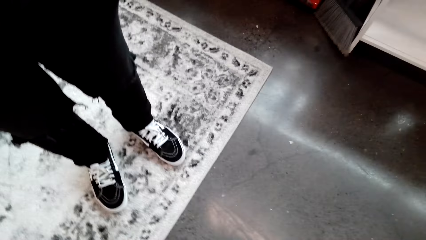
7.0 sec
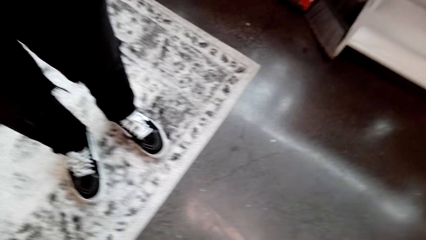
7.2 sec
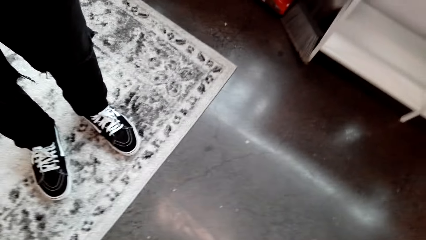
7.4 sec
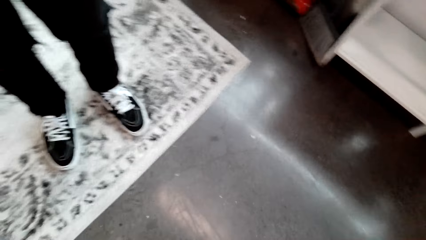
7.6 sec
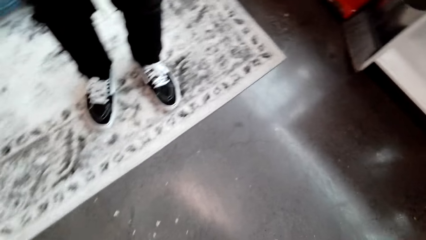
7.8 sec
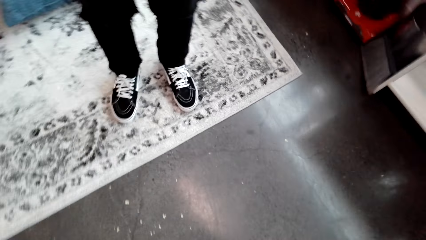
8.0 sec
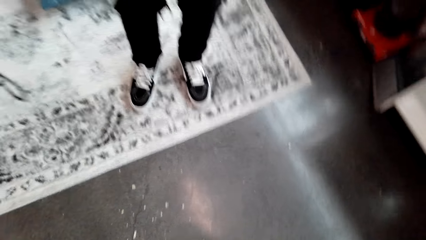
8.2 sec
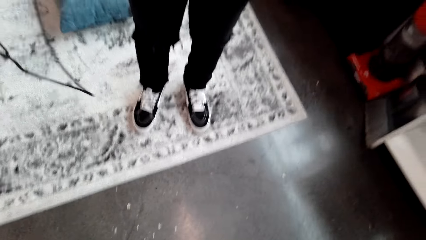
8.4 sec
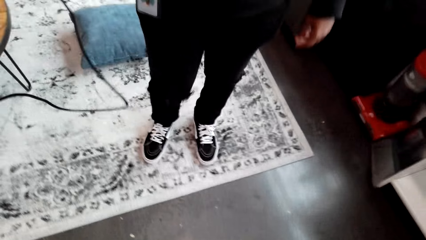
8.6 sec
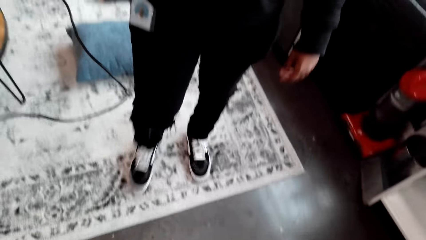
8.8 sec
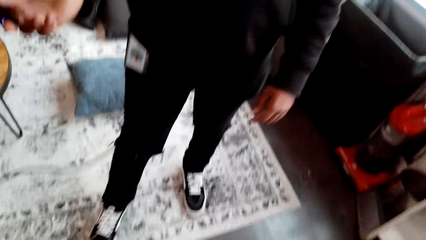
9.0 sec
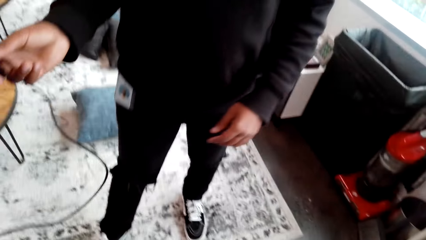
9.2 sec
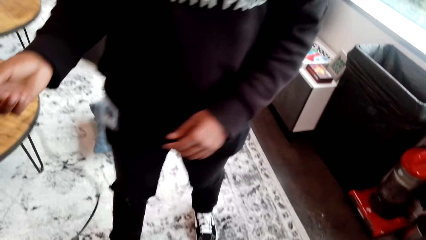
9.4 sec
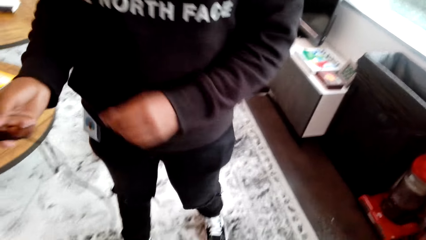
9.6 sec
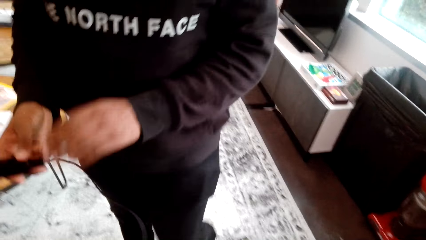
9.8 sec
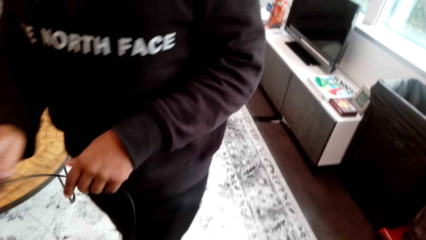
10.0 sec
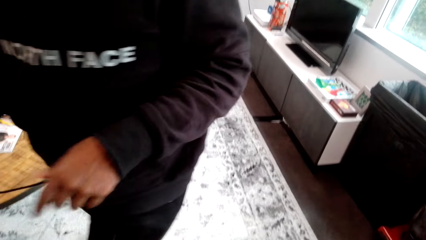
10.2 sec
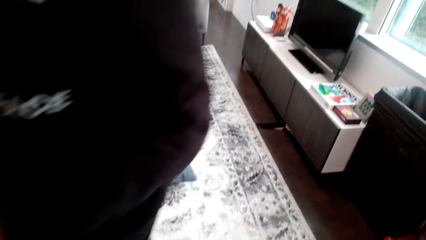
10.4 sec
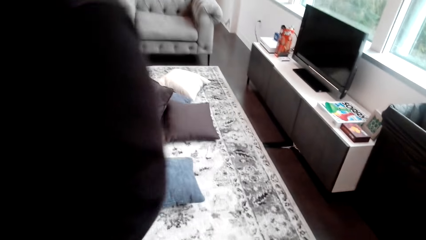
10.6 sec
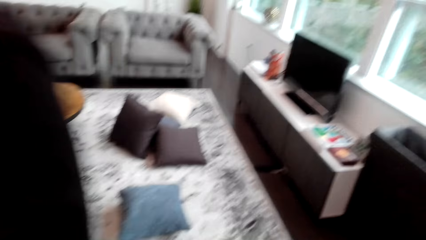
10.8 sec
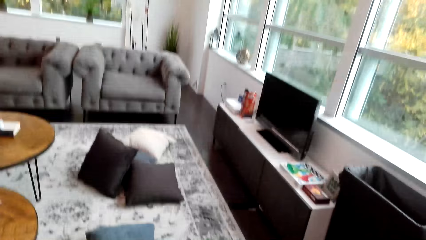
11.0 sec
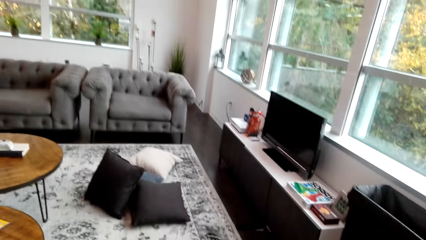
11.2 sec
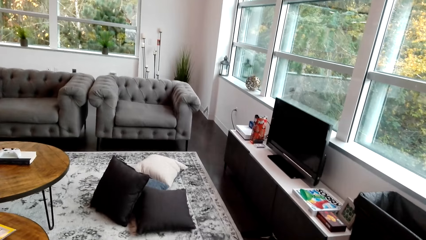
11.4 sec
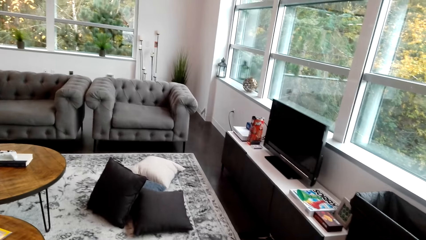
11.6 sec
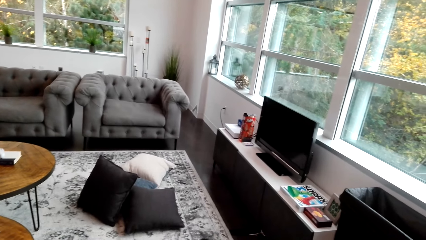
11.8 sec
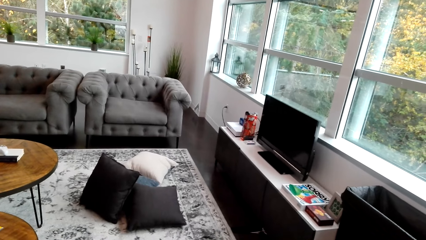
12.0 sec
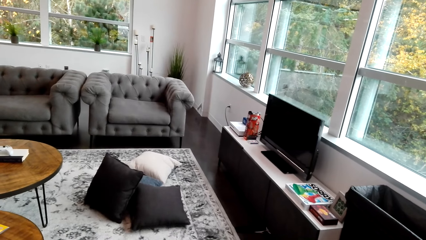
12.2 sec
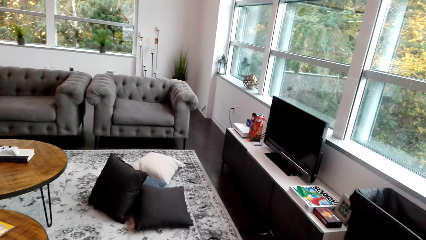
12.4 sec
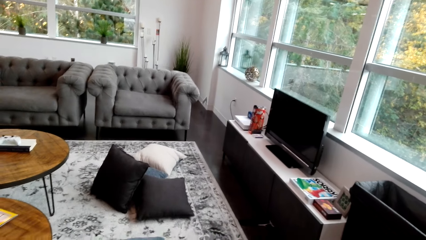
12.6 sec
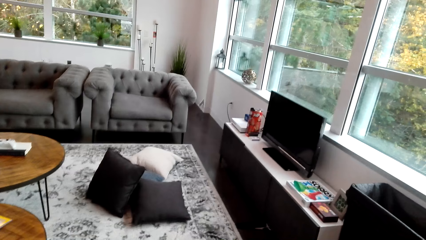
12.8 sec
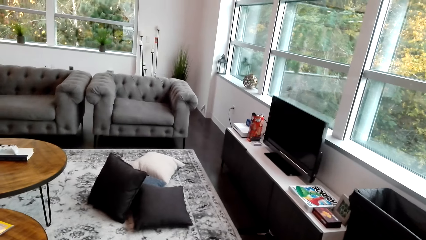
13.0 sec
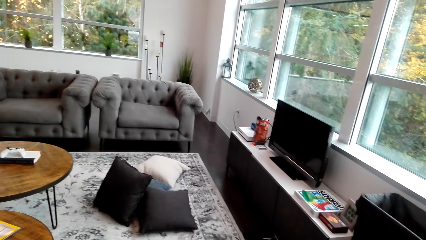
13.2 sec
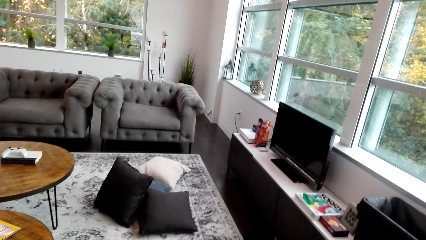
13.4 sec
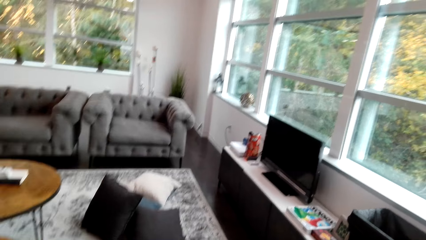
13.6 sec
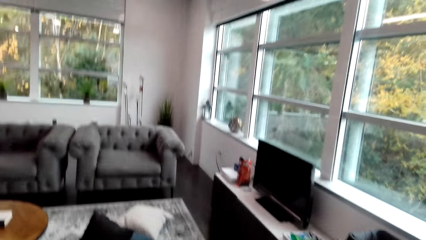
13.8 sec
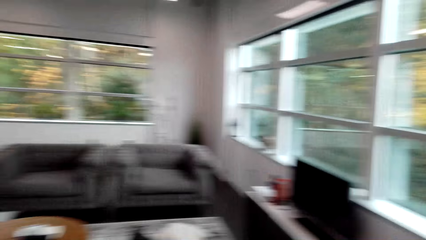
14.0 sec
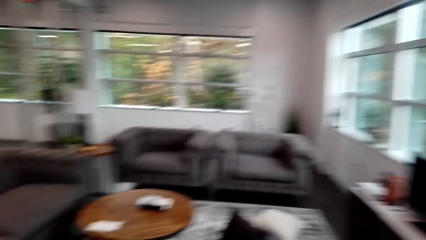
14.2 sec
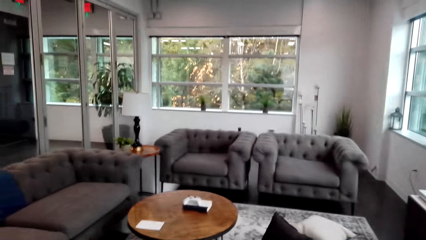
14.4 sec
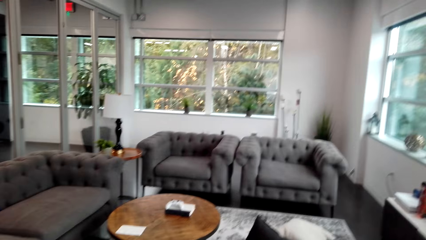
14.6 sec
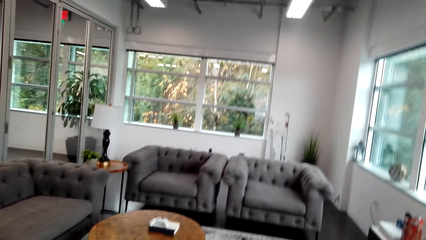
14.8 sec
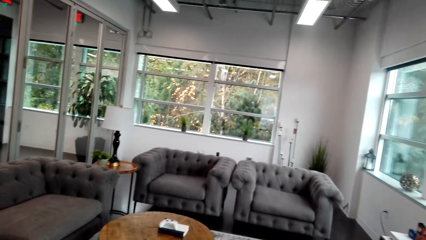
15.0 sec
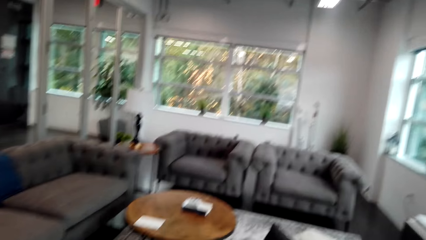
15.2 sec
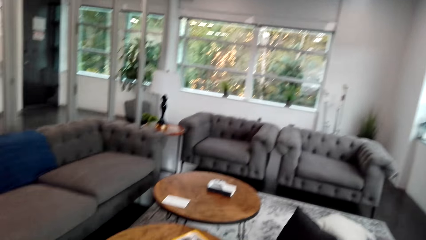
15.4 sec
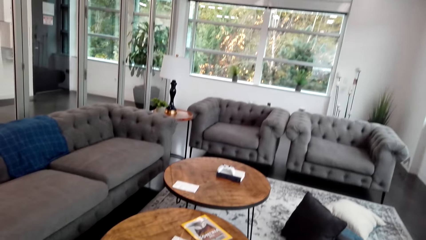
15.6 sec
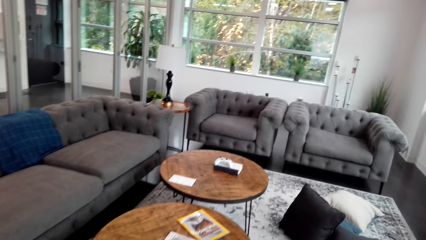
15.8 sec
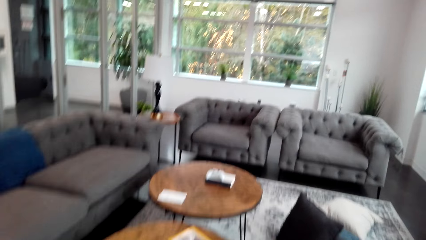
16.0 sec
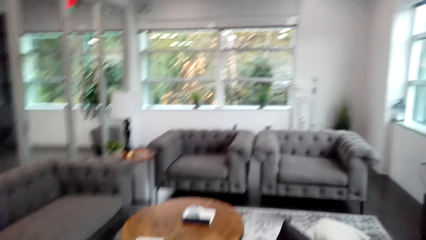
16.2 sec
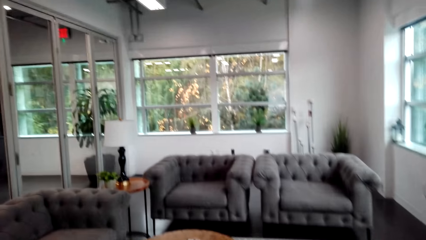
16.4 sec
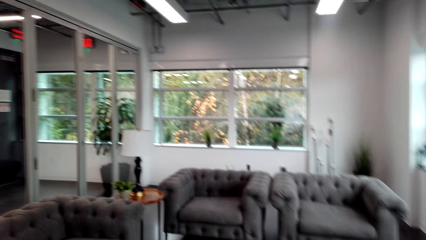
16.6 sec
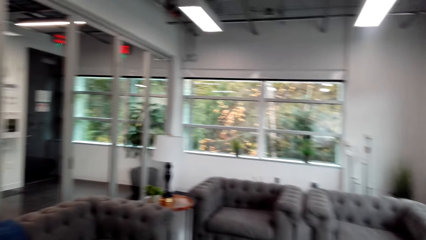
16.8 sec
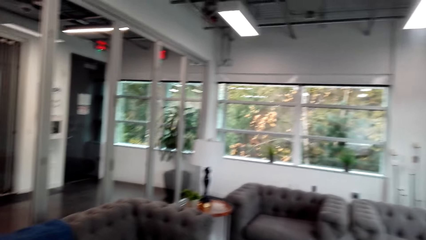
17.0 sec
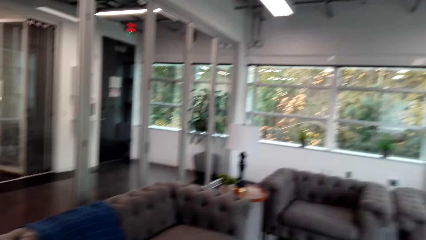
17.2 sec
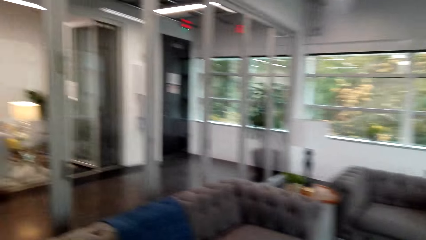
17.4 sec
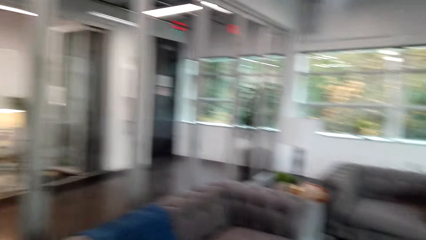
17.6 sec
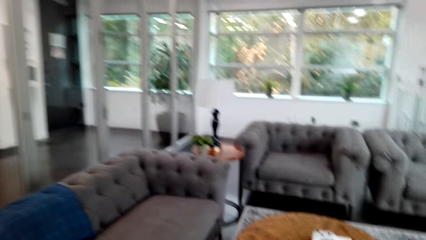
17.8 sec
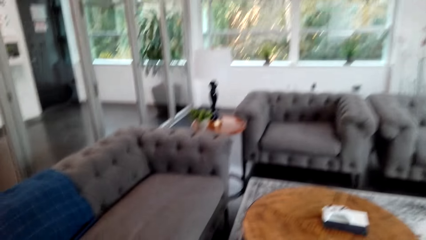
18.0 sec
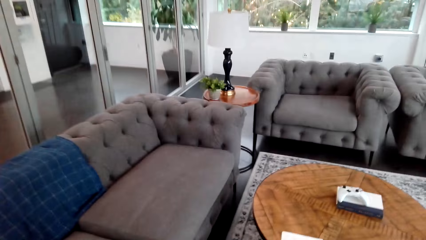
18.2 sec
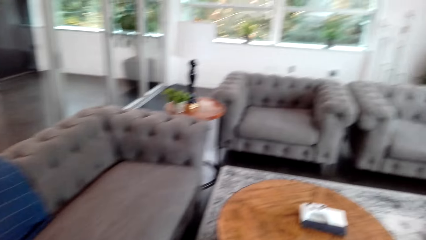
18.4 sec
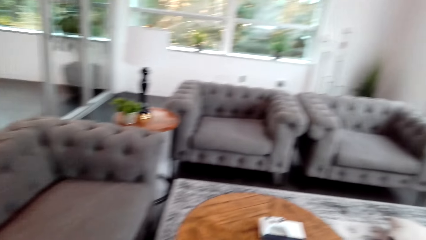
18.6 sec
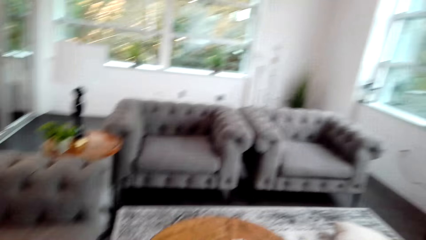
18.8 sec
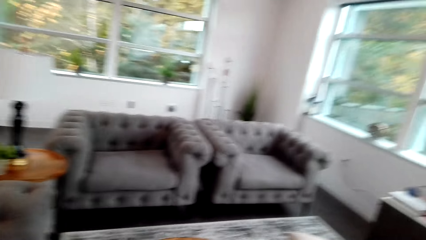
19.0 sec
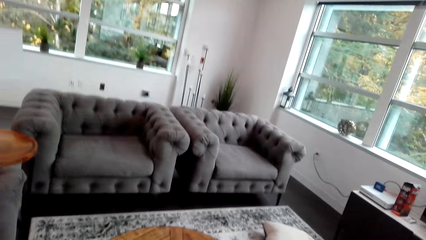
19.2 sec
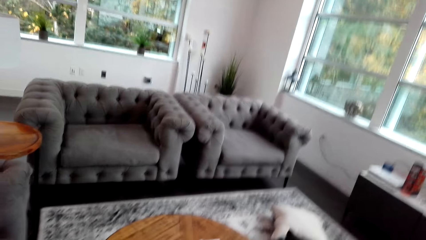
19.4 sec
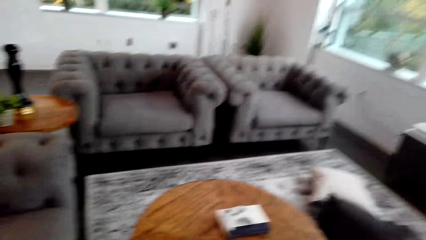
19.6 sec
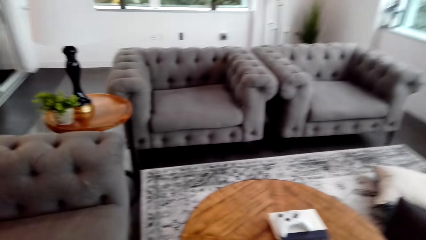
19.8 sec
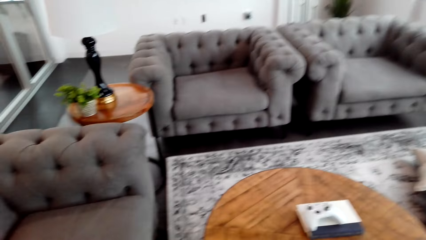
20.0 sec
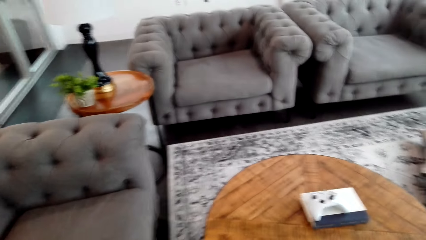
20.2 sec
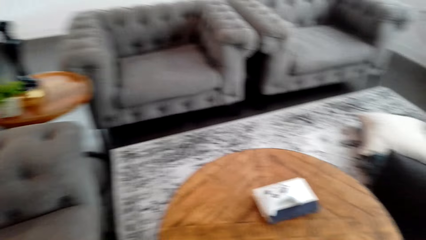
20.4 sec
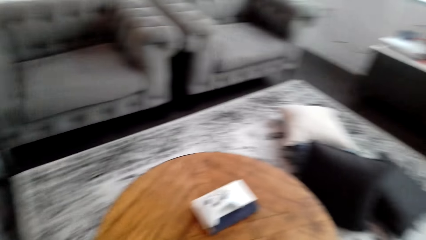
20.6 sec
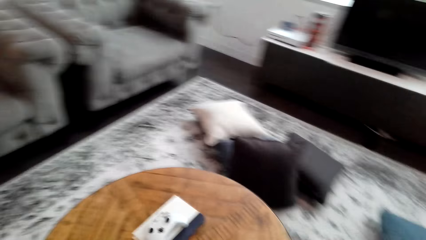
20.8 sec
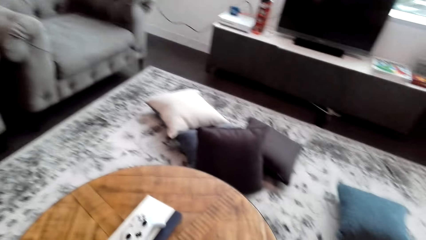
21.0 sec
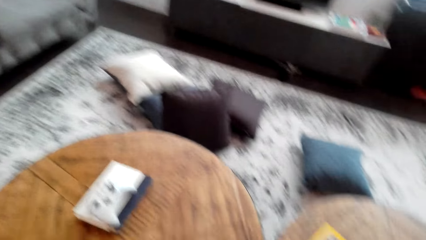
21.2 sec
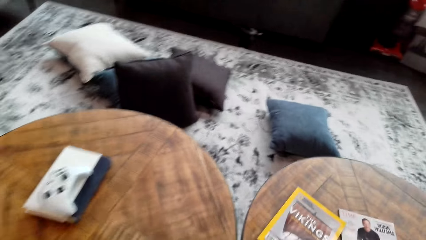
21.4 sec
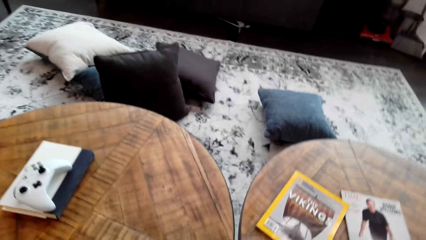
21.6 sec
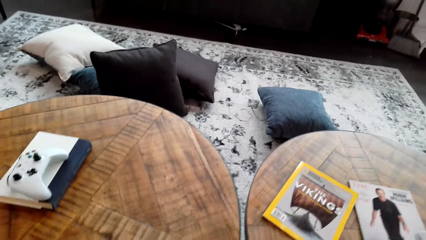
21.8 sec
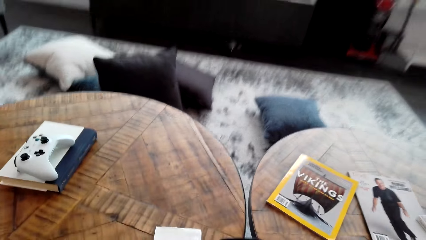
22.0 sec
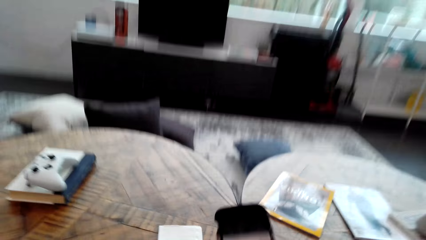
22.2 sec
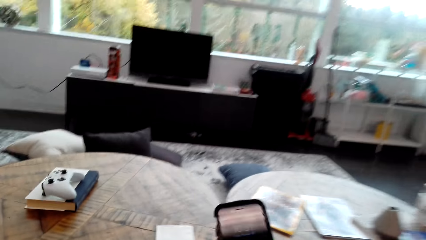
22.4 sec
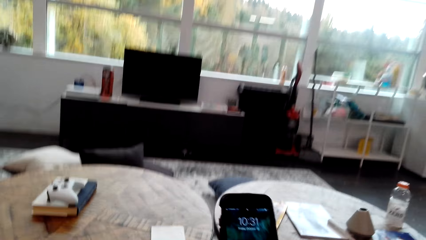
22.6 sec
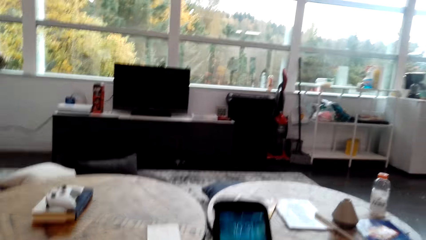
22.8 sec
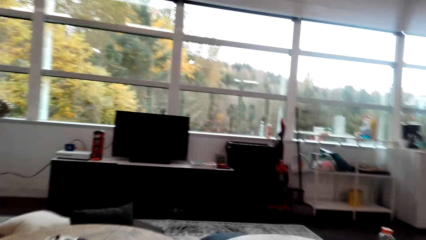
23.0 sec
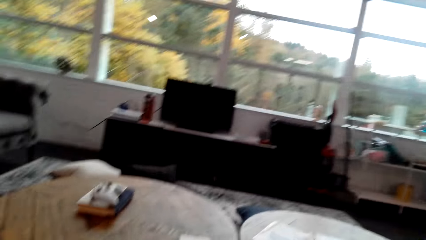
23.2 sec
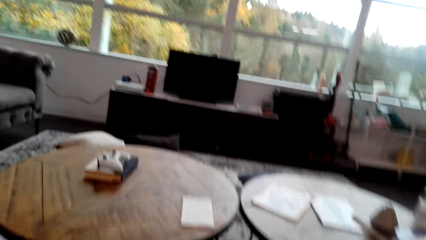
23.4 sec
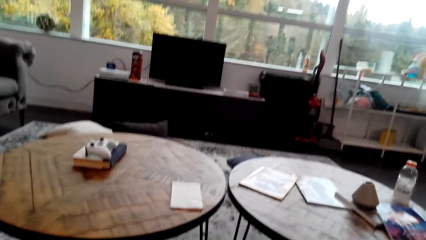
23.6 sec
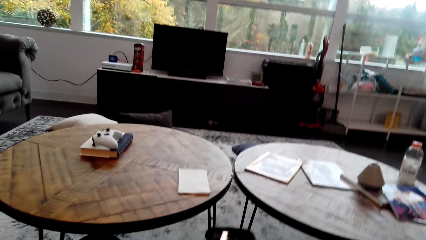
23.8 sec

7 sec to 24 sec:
The camera wearer holds something. They fix the cable on the socket. They operate the mobile phone in the room.
